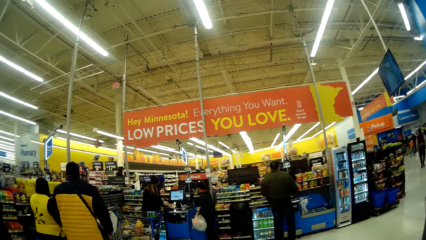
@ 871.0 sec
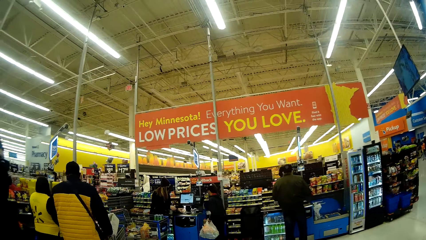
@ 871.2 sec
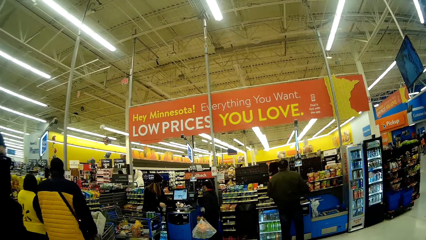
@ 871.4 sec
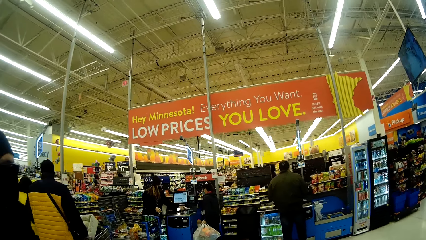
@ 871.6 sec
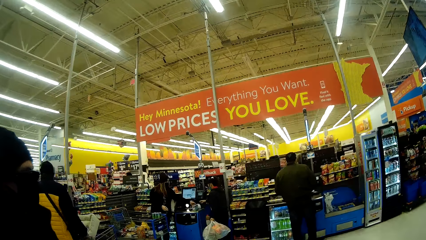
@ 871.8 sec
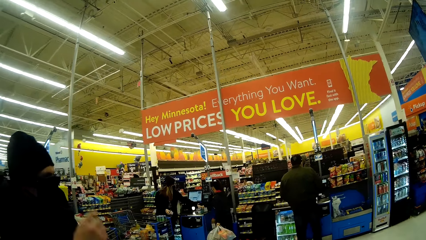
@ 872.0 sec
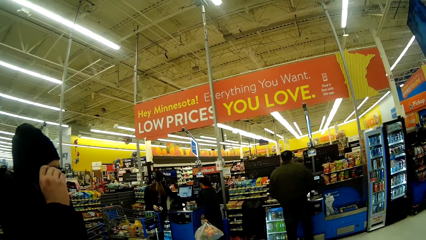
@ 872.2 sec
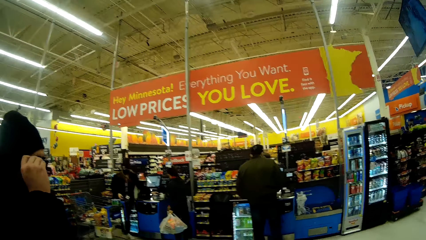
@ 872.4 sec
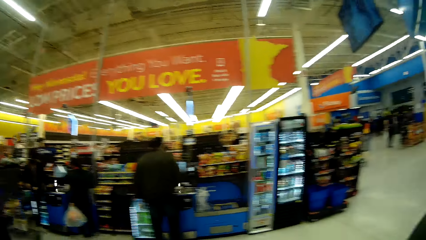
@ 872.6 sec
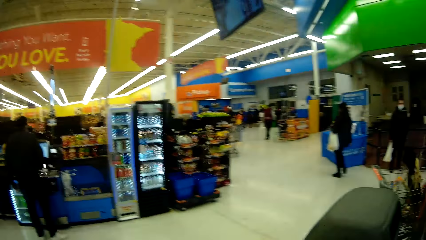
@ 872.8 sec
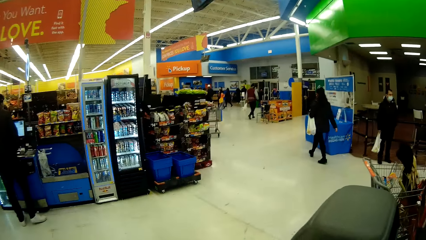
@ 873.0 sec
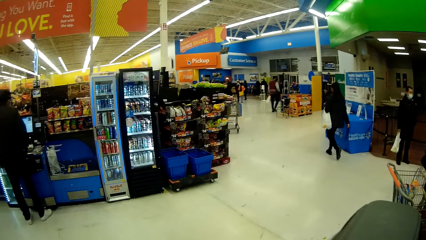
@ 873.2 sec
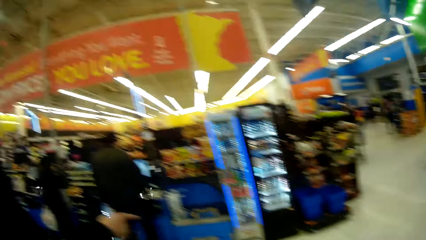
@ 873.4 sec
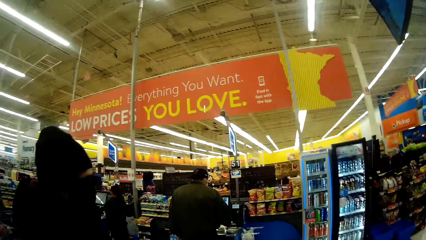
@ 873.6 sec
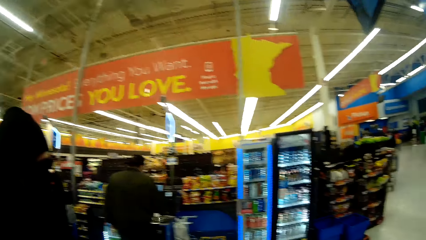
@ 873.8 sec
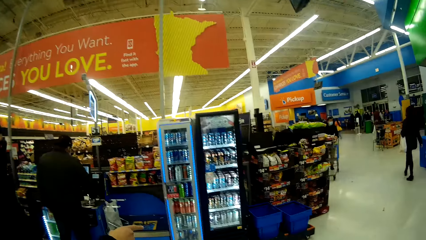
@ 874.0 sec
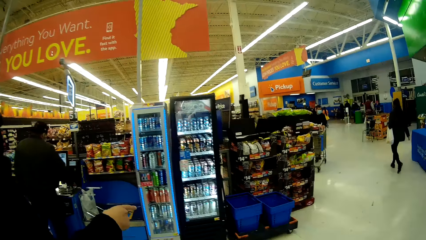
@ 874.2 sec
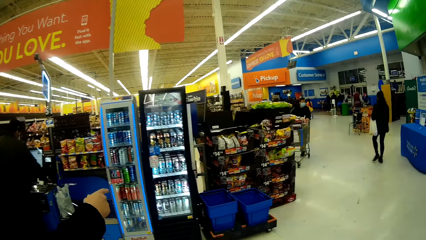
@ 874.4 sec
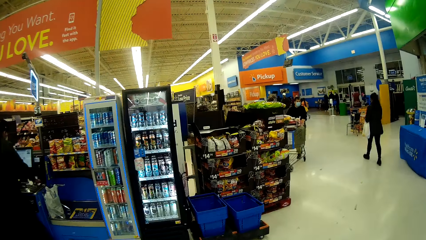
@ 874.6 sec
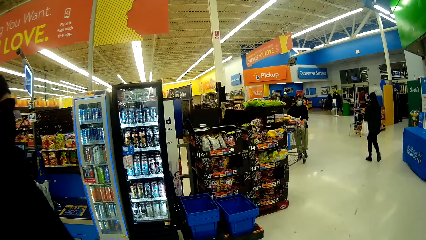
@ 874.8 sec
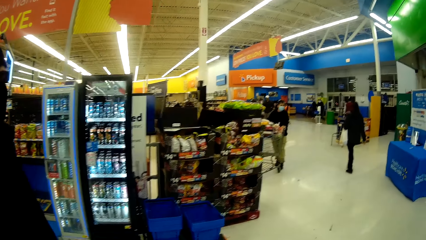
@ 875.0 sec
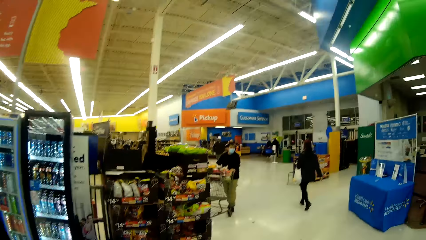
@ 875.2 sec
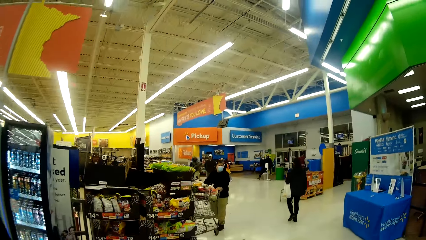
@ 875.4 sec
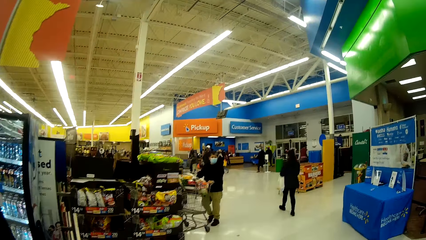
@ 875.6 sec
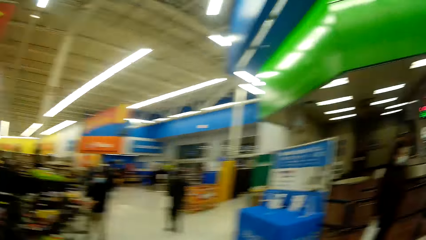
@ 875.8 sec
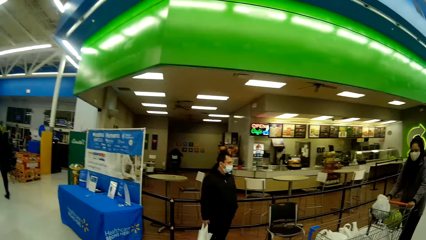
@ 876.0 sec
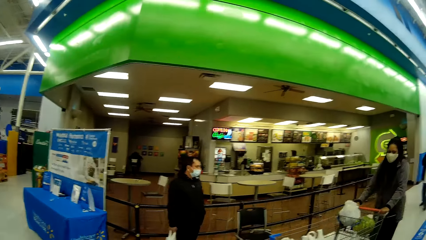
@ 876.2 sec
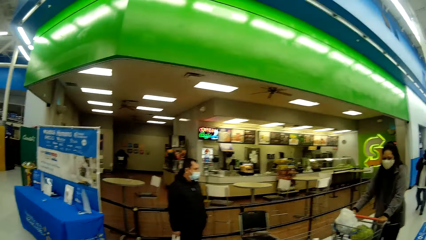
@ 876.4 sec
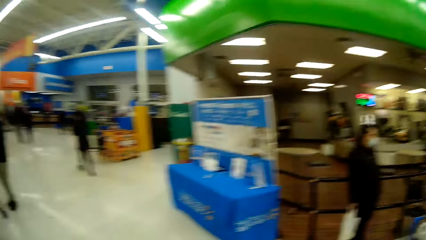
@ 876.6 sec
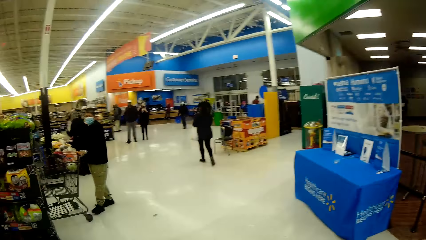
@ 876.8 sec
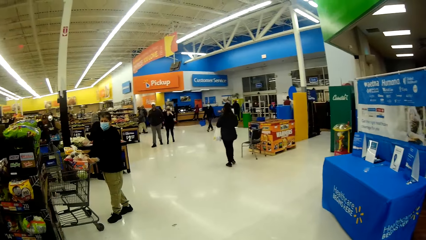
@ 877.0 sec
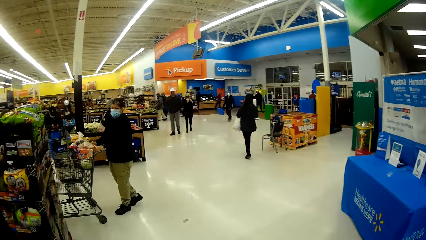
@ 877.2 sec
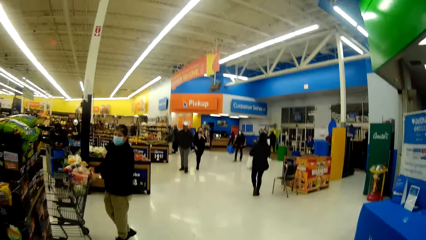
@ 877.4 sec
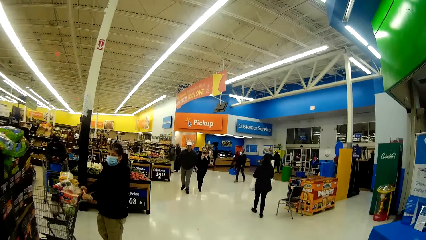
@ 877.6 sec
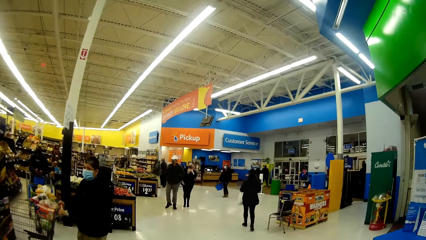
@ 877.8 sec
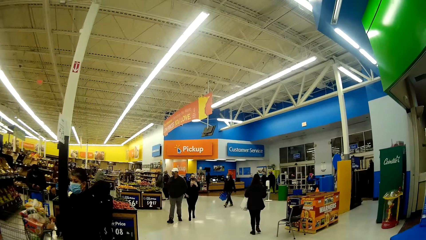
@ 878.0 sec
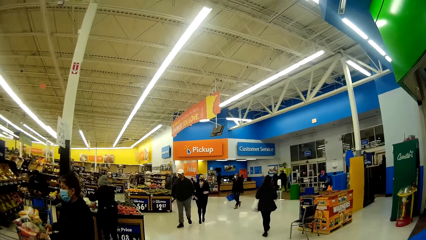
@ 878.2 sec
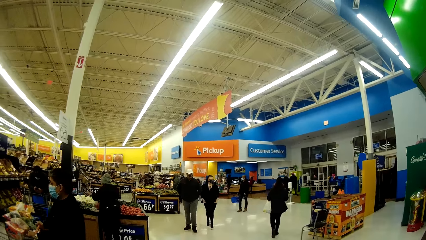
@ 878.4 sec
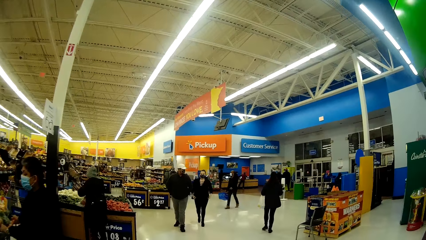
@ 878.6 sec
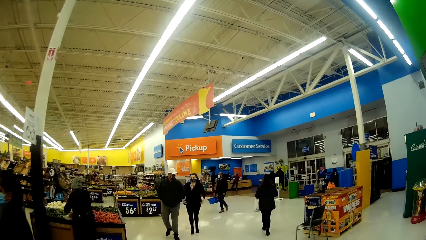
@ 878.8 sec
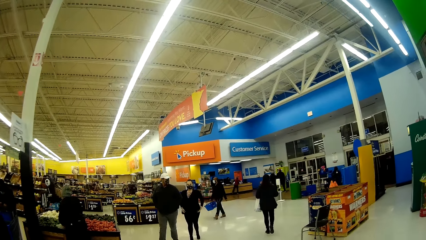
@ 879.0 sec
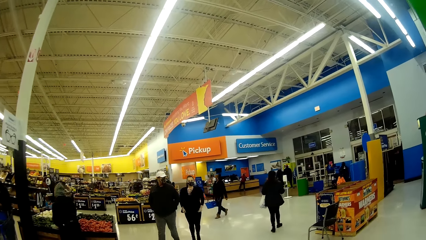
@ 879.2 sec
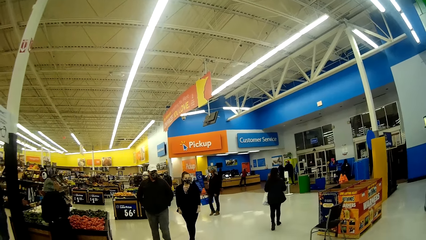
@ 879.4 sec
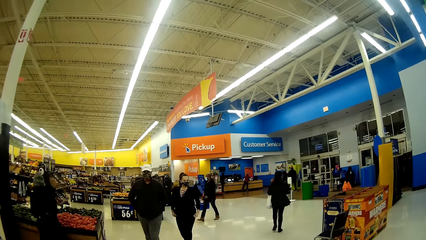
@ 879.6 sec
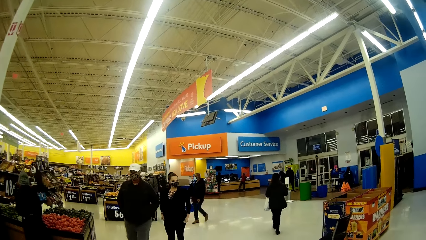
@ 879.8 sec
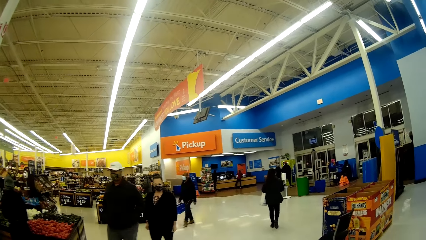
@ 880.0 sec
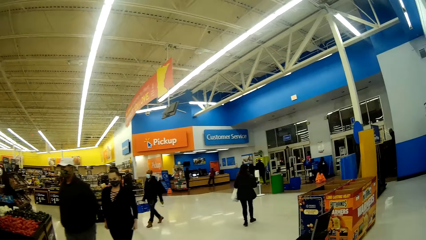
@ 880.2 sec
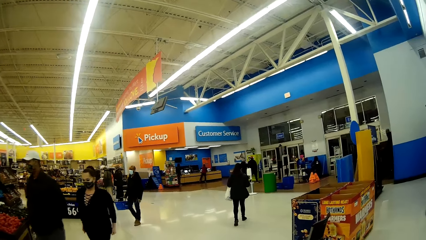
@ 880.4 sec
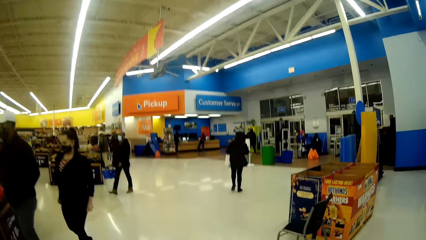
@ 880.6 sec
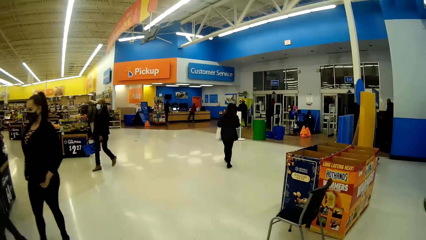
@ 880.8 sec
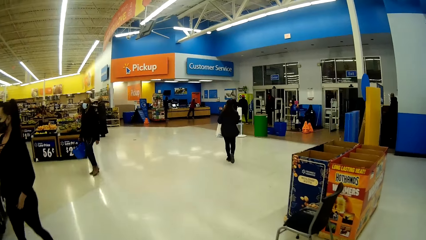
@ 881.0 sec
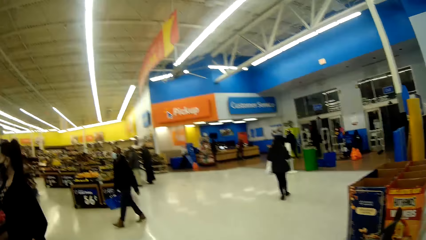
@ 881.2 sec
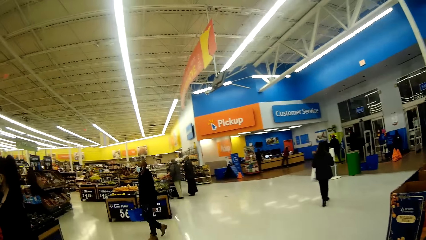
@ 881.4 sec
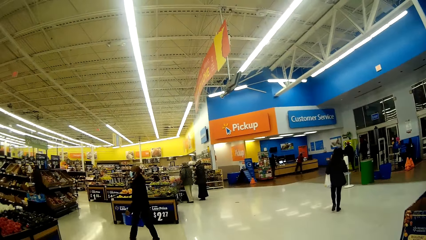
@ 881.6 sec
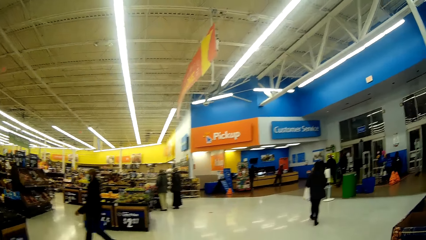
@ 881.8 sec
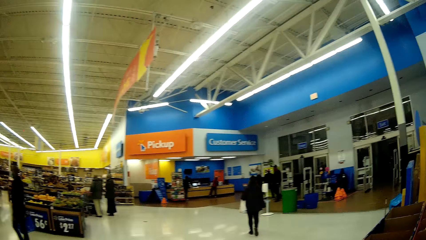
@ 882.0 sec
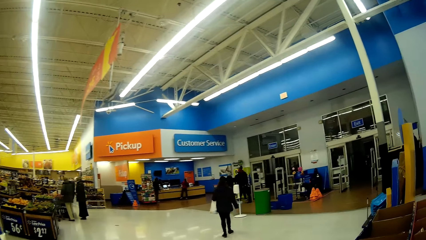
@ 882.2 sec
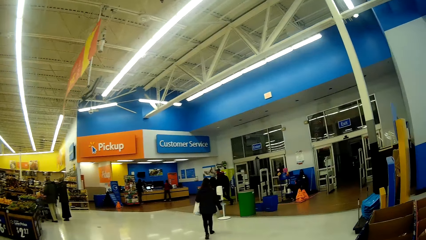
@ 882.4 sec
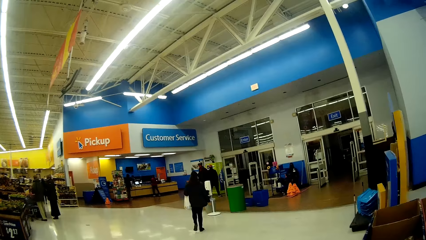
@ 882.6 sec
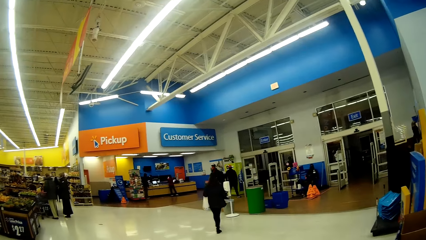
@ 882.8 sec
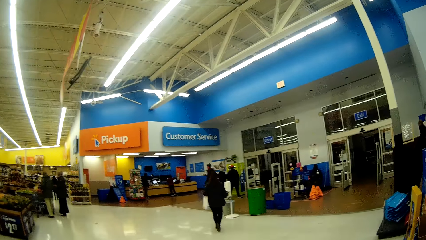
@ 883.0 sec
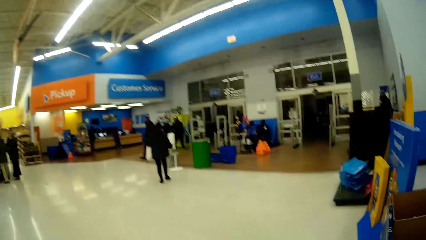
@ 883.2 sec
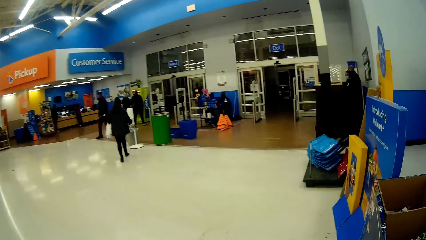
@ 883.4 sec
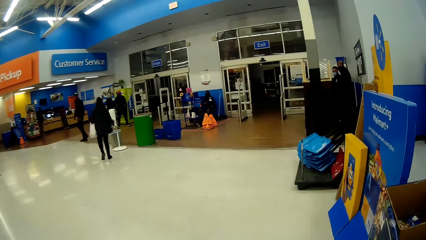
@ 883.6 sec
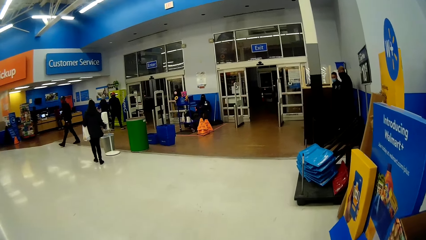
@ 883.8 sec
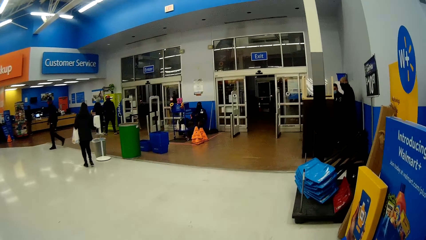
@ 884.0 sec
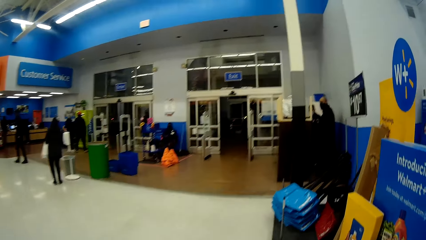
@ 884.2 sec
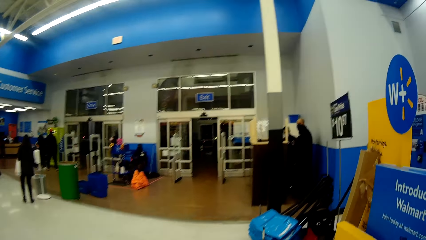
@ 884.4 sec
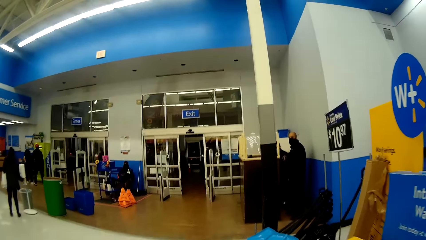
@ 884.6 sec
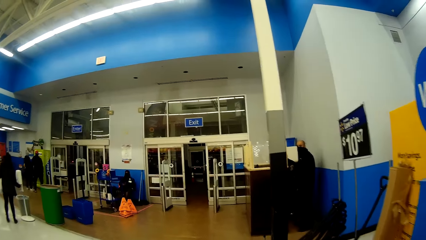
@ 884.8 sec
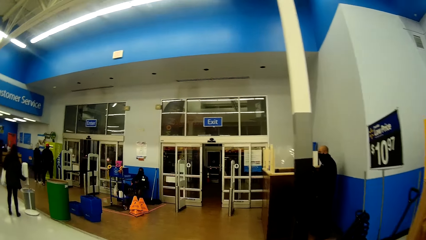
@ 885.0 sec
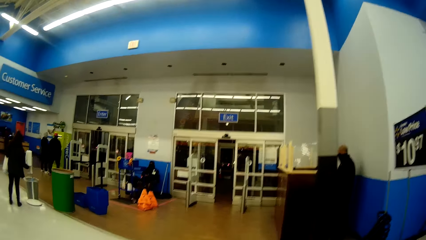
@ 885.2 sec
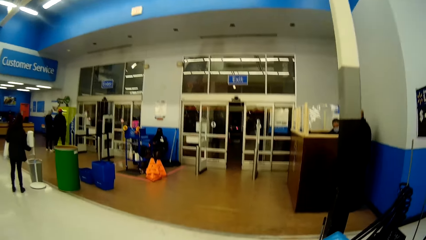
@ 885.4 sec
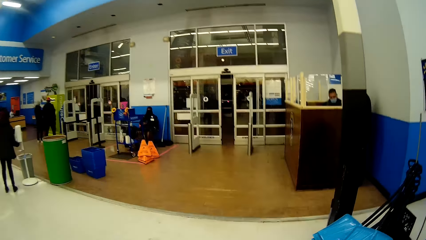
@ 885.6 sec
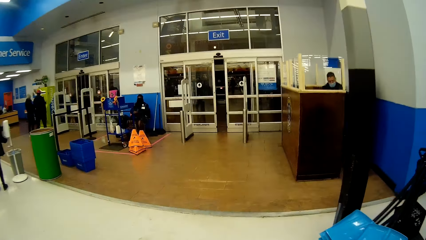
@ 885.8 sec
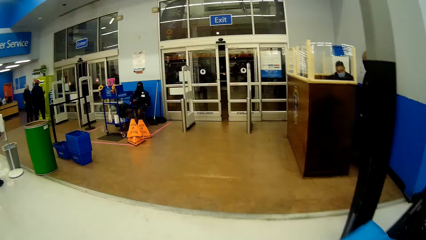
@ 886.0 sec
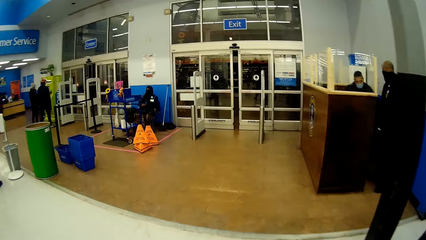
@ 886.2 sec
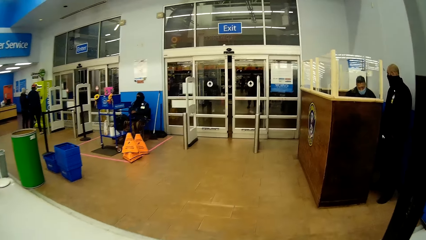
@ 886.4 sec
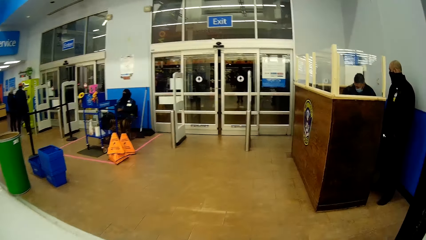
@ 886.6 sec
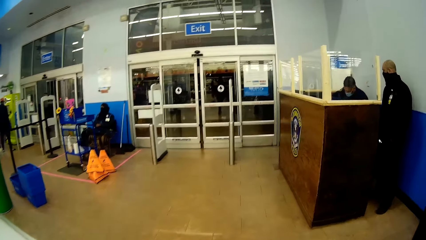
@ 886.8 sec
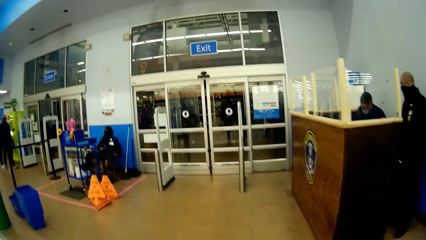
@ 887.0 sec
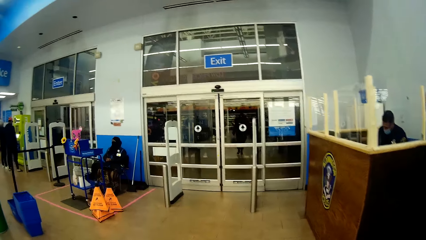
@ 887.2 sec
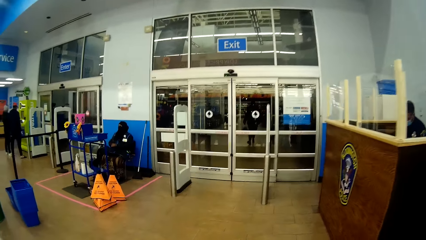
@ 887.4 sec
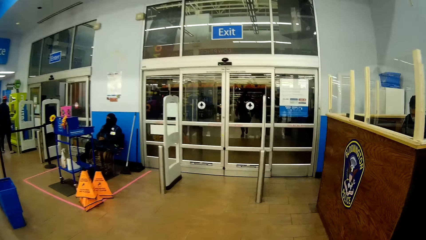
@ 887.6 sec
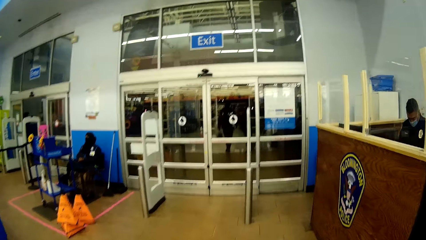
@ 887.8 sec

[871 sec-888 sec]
The man raises his right hand towards his face. He touches his glasses as he converses with the camera wearer, walks with the camera wearer towards the exit door of Walmart, and points towards a basket.
